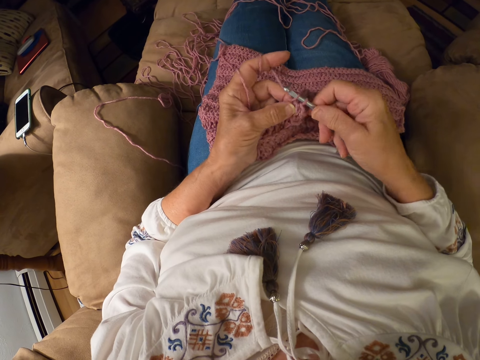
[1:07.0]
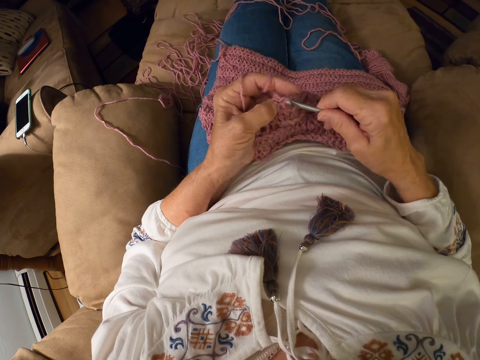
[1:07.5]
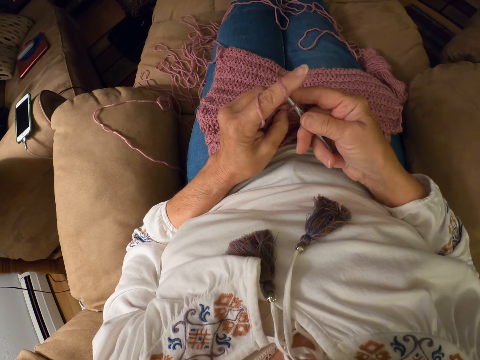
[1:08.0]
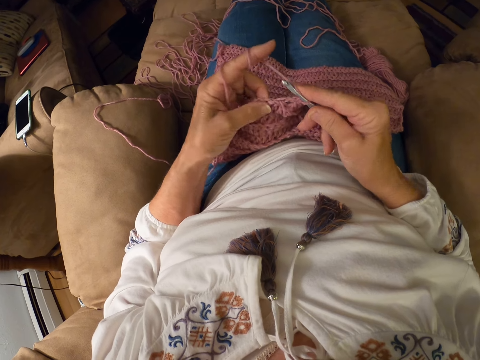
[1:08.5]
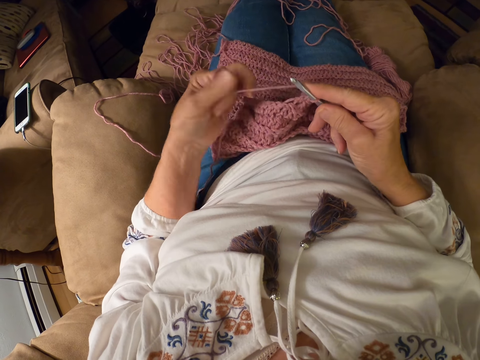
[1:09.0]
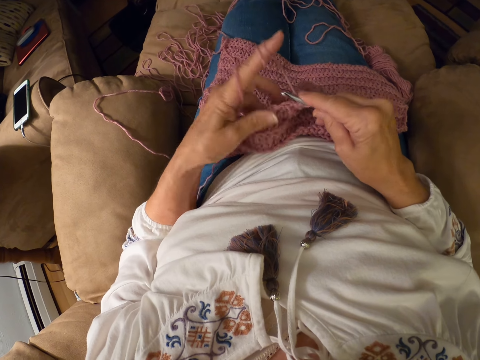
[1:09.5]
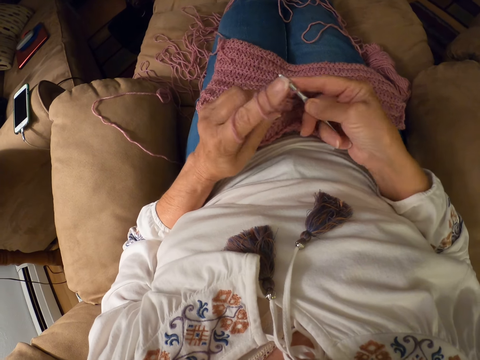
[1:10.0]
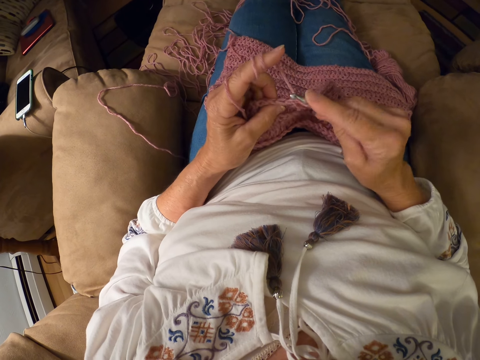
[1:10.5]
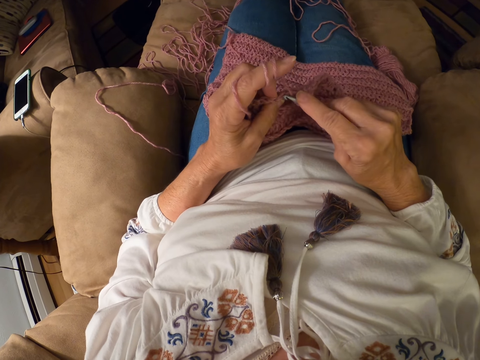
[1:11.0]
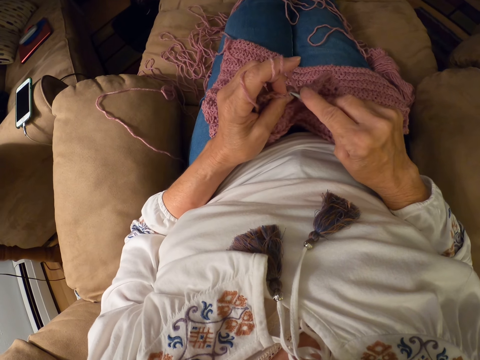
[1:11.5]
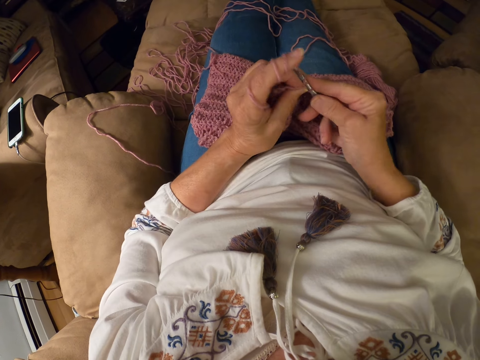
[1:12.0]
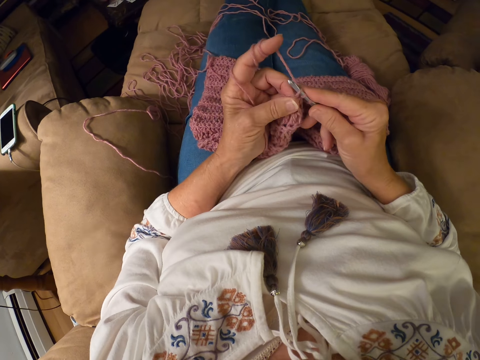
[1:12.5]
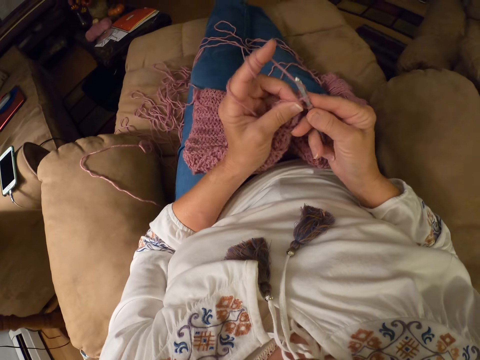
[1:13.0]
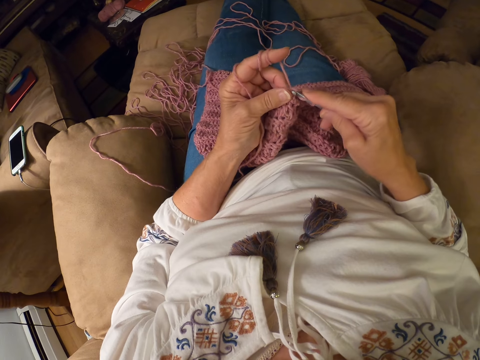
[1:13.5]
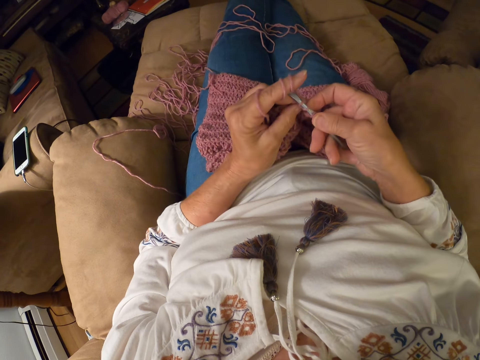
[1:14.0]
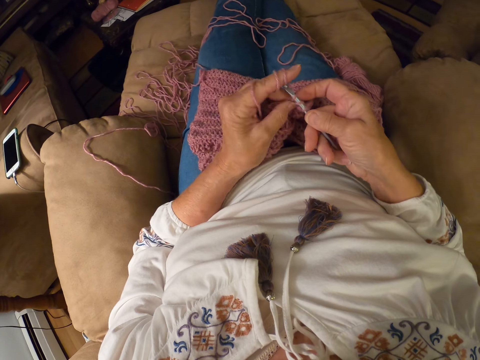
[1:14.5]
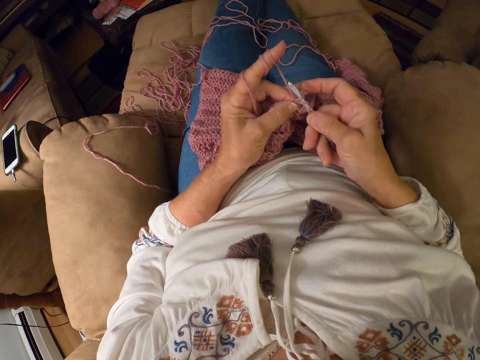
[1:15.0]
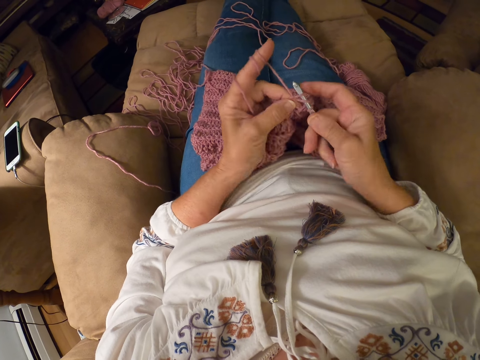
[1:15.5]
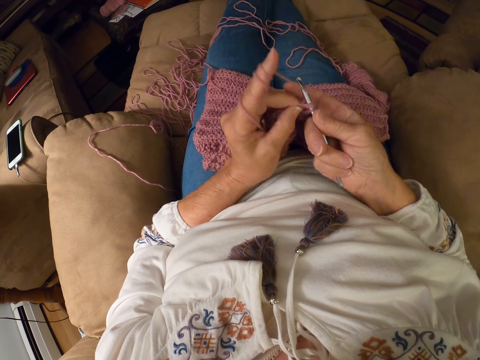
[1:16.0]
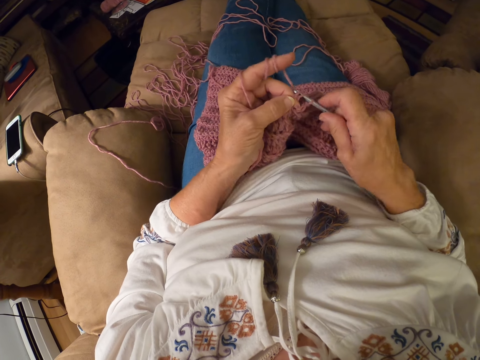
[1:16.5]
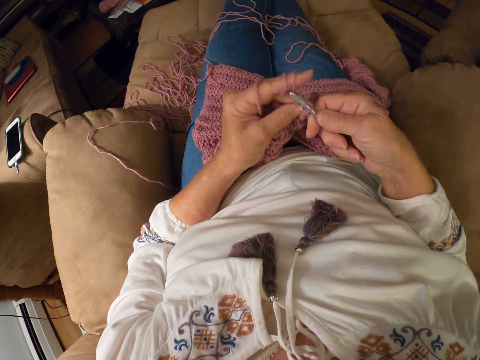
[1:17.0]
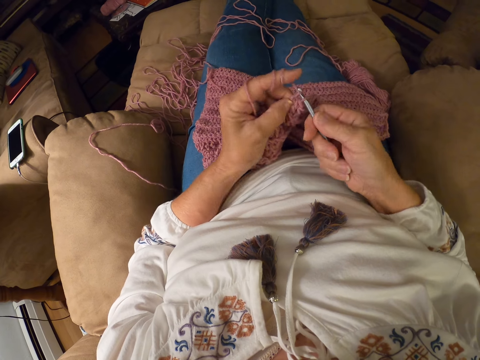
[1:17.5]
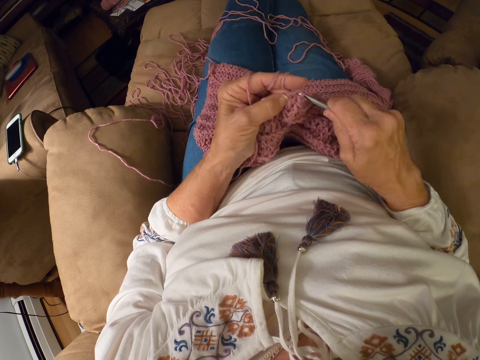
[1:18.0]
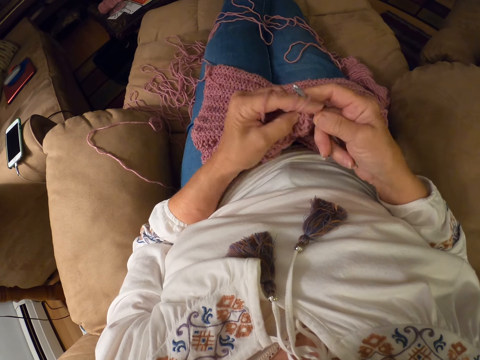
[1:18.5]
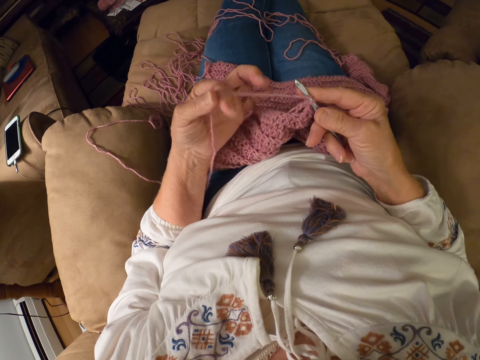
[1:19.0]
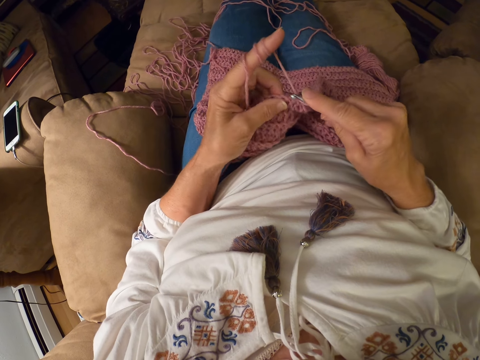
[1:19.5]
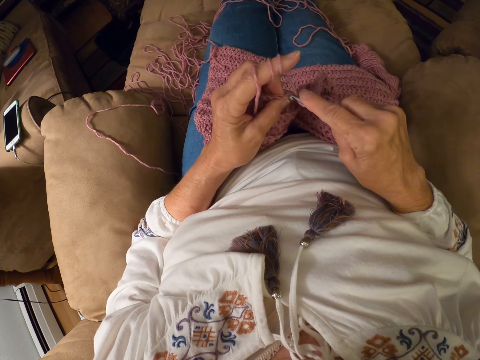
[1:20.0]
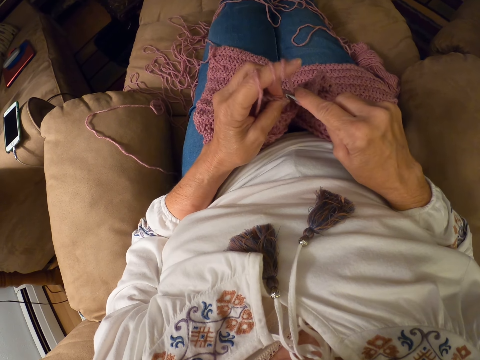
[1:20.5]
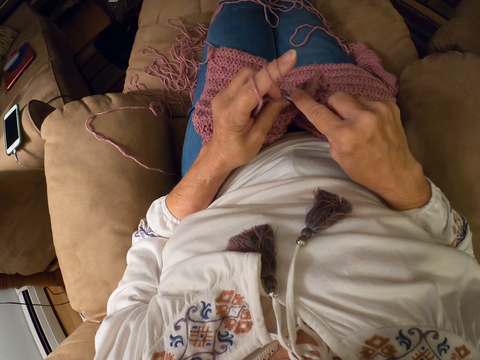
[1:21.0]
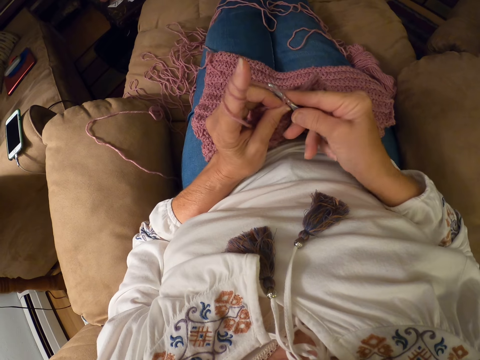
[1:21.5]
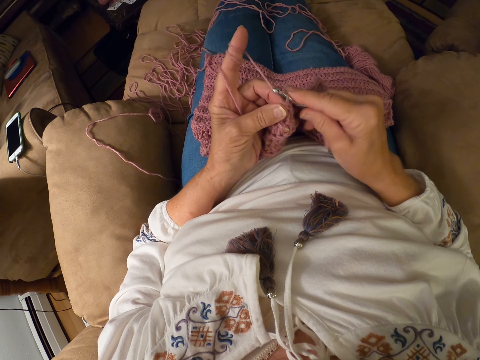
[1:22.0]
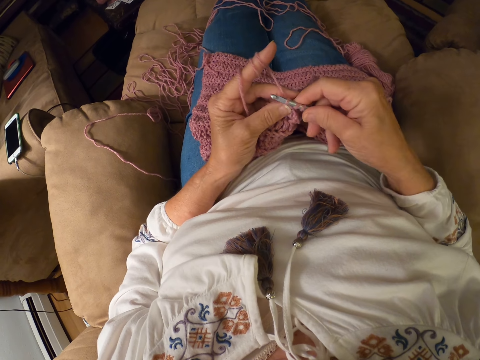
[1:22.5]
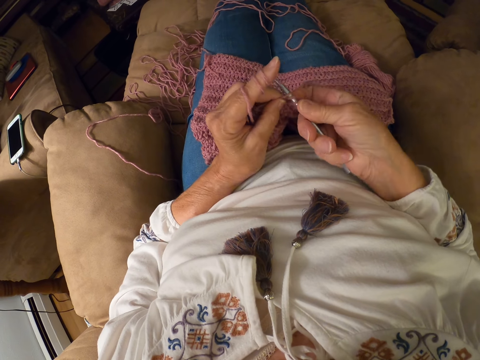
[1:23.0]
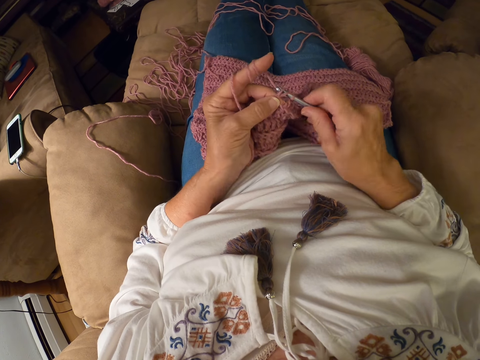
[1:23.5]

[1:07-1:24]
The camera wearer rolls the yarn around her left index finger. She crochets with the yarn. She rolls the yarn around her left index finger. She crochets with the yarn.

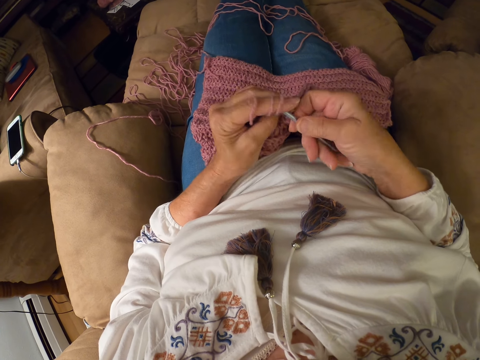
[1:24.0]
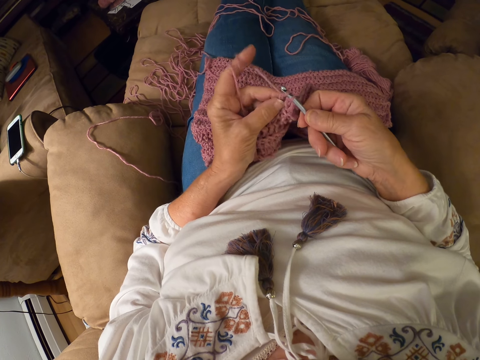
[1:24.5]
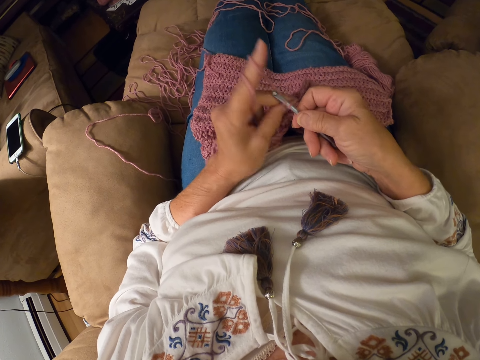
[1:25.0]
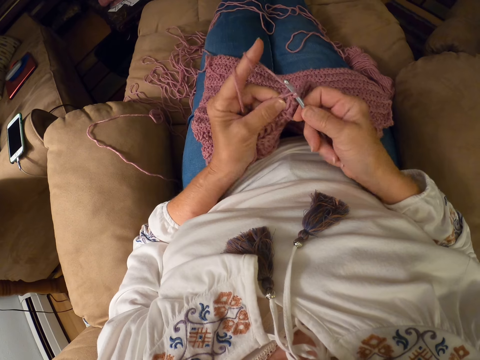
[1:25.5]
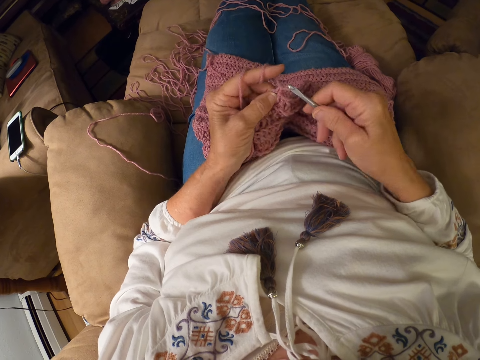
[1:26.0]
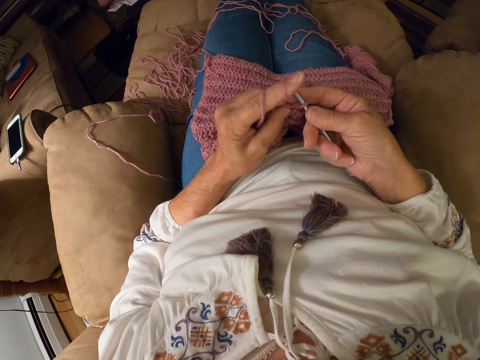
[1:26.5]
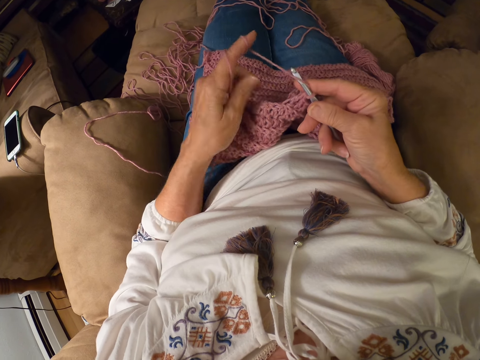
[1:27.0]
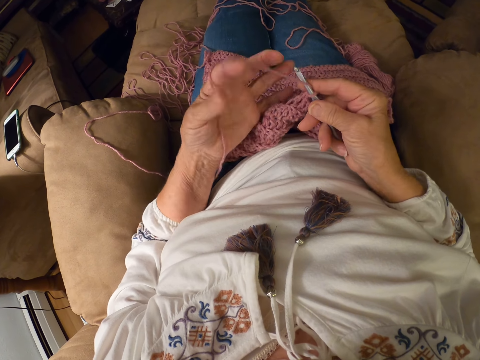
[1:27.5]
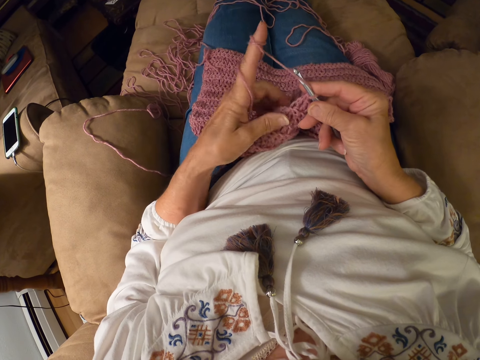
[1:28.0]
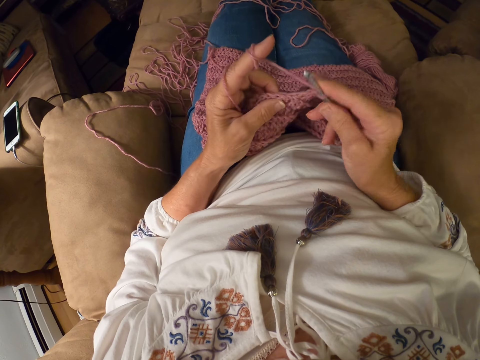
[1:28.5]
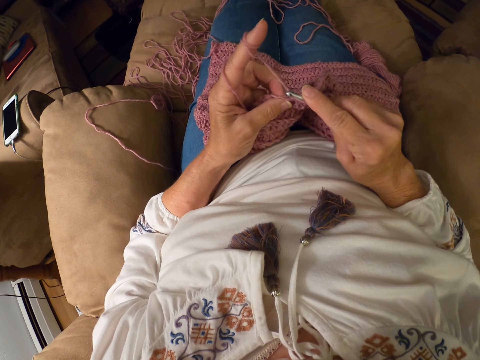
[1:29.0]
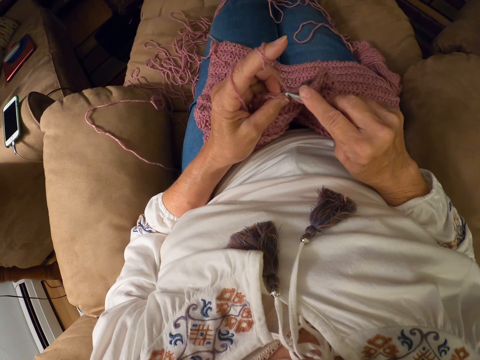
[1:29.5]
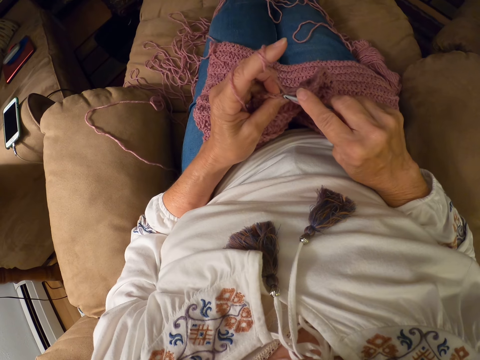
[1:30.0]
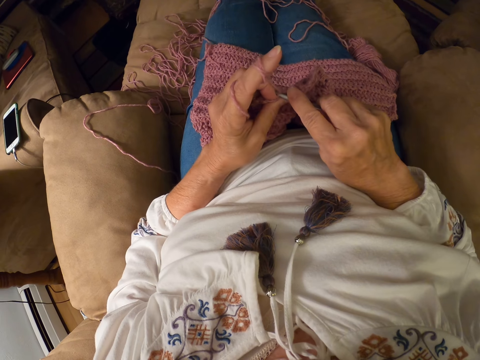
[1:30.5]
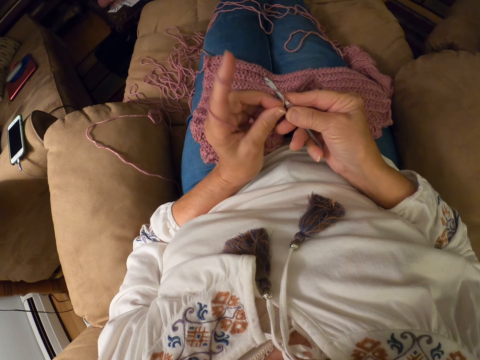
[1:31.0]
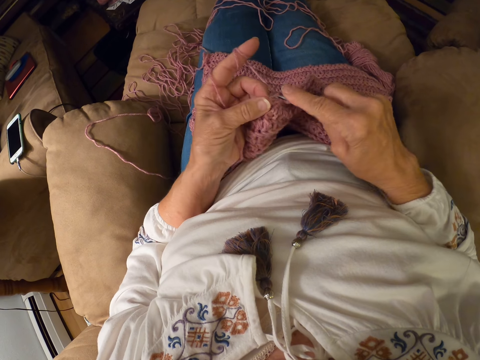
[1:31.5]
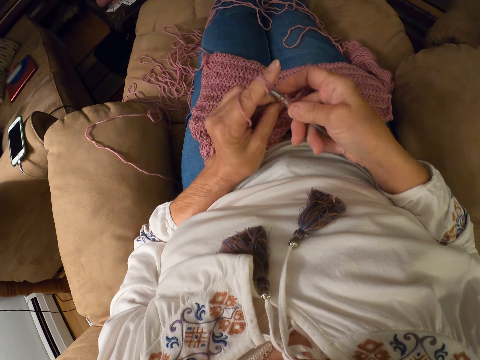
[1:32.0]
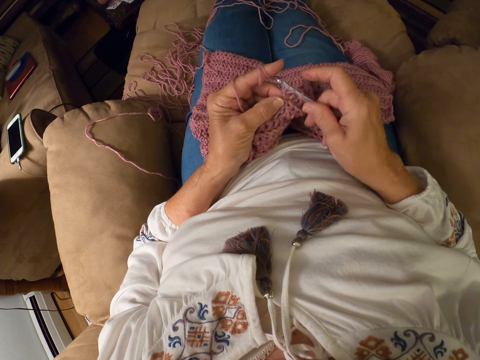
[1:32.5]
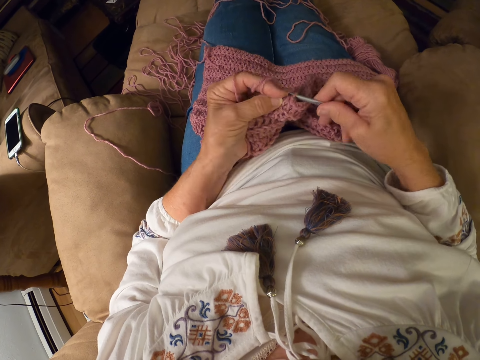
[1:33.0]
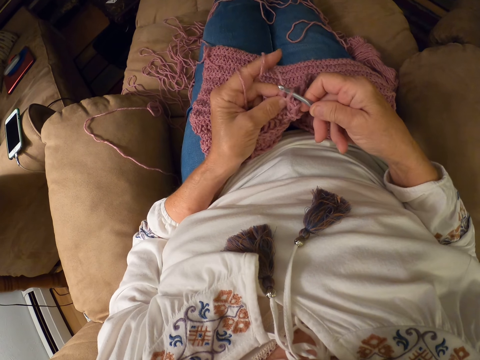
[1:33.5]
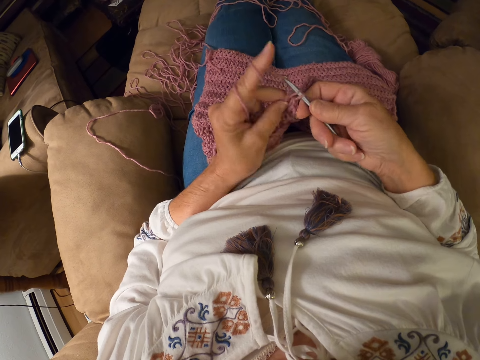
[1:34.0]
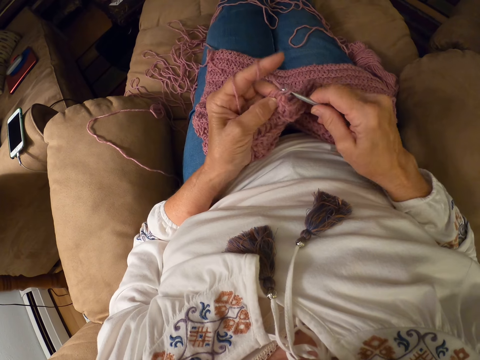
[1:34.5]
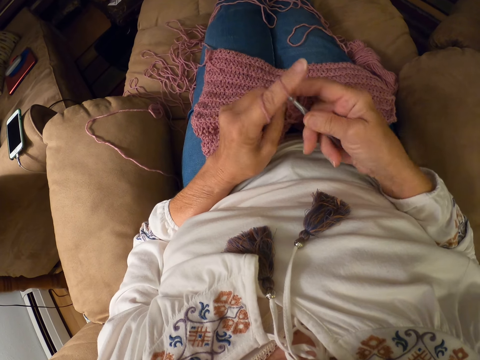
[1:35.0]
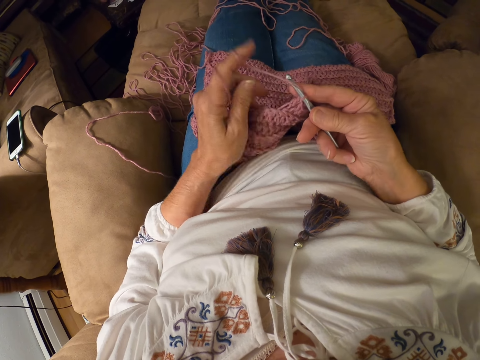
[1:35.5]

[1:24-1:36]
The camera wearer rolls the yarn around her left index finger. She crochets with the yarn.
